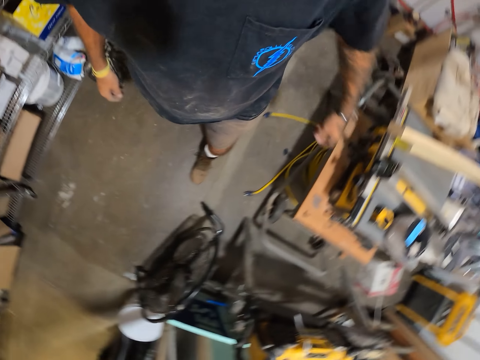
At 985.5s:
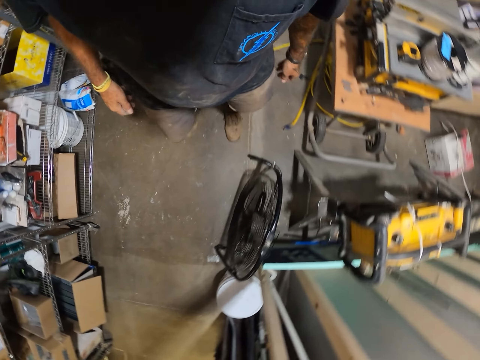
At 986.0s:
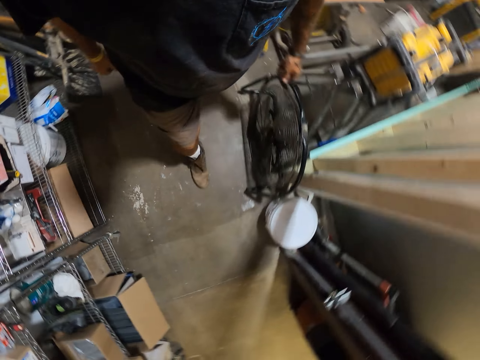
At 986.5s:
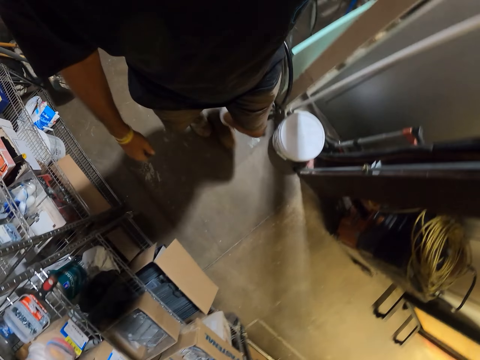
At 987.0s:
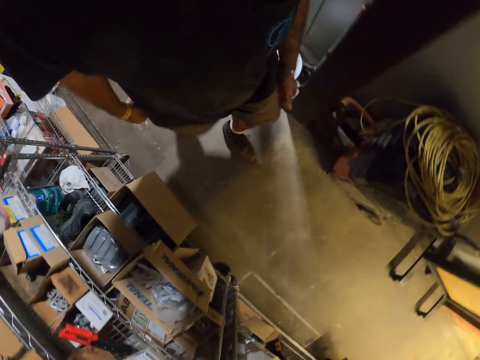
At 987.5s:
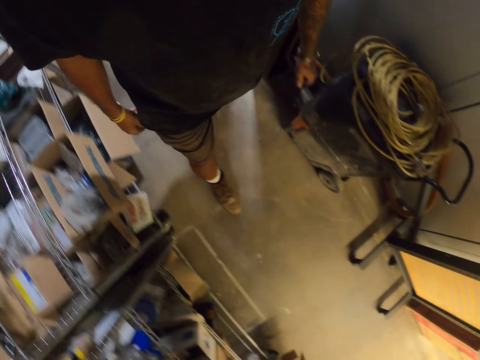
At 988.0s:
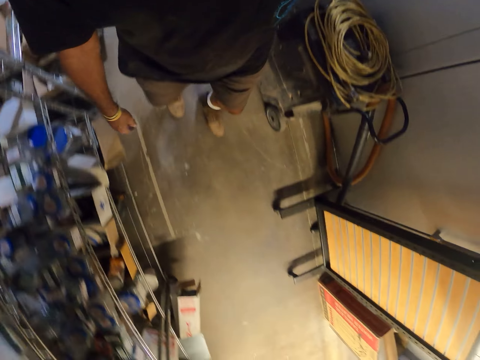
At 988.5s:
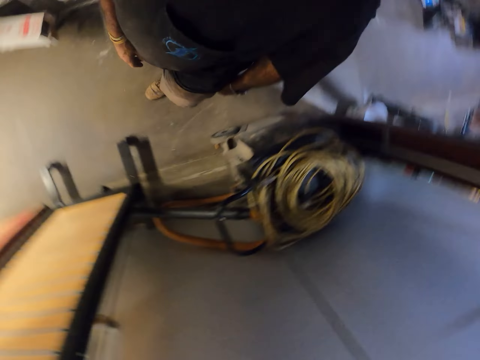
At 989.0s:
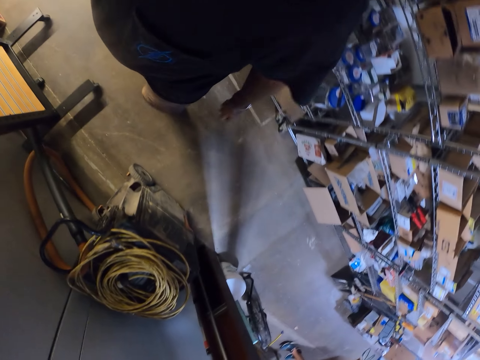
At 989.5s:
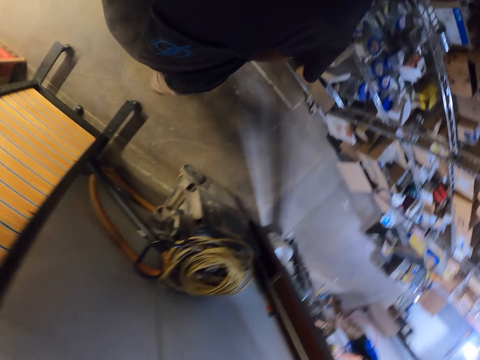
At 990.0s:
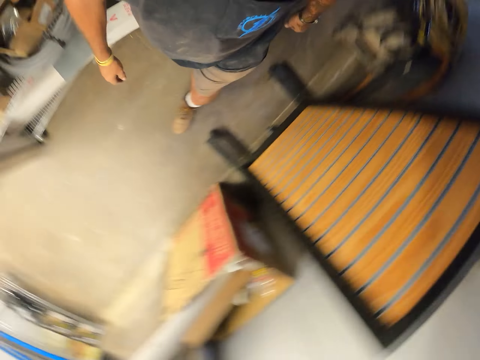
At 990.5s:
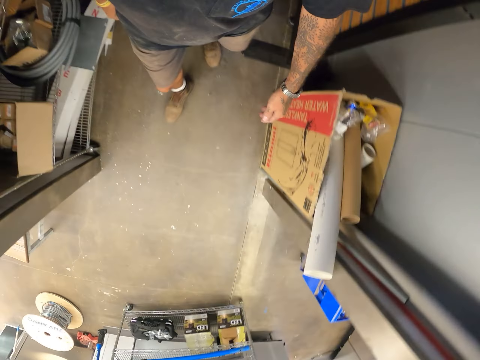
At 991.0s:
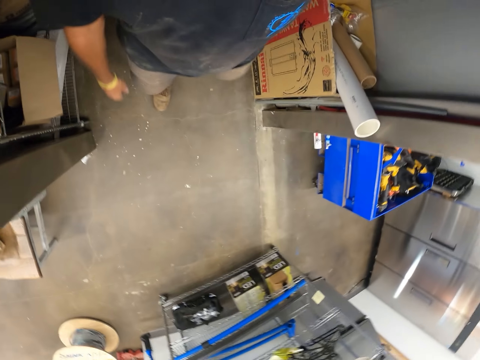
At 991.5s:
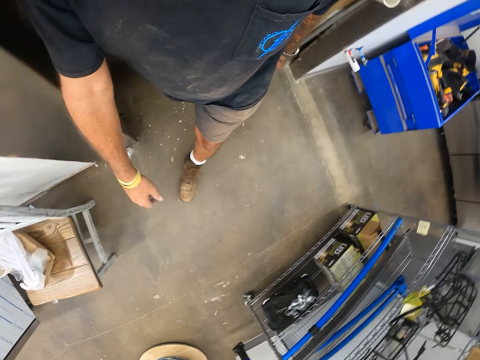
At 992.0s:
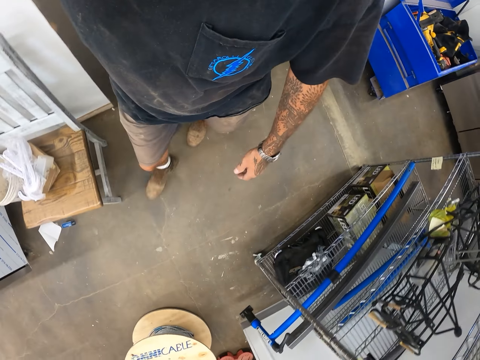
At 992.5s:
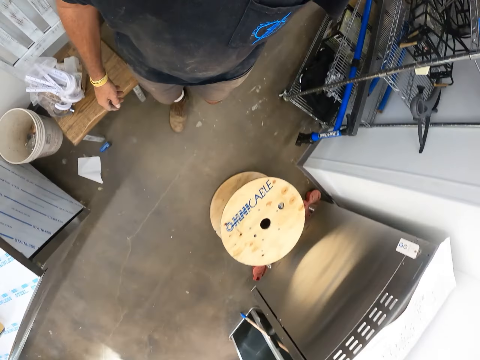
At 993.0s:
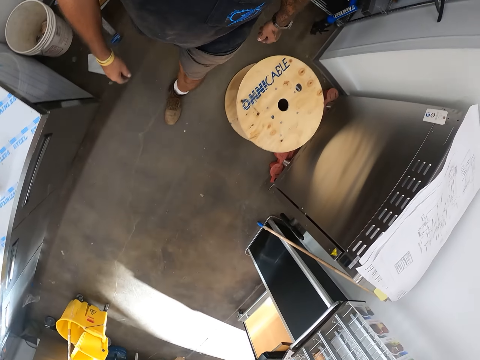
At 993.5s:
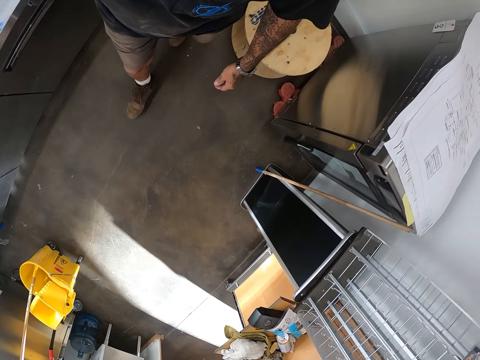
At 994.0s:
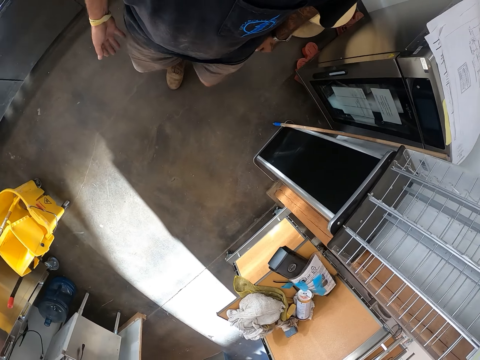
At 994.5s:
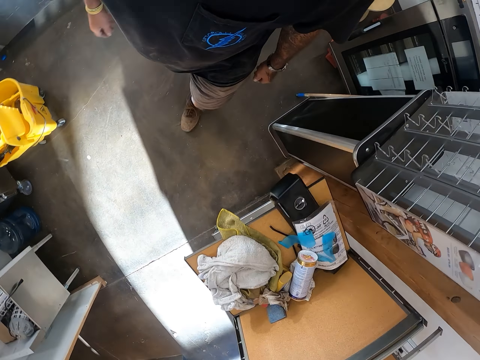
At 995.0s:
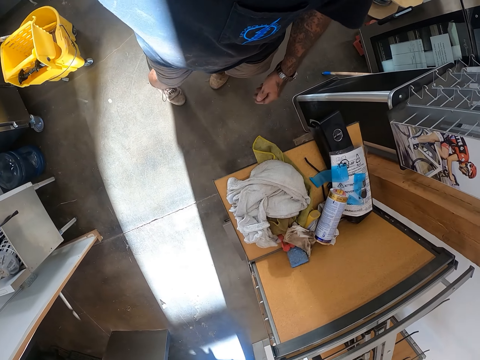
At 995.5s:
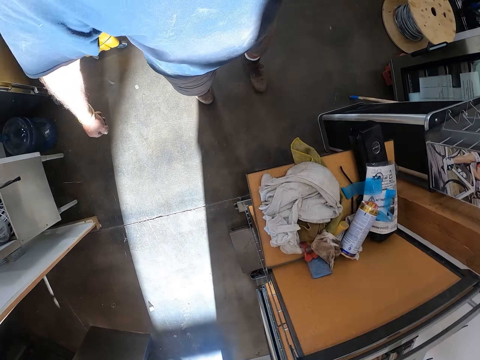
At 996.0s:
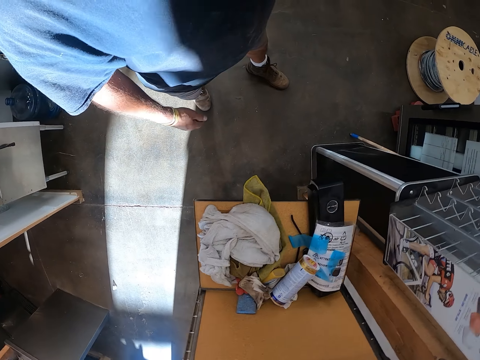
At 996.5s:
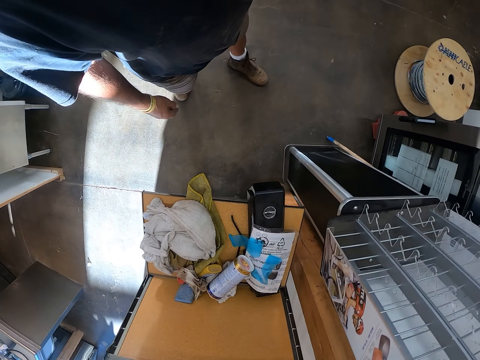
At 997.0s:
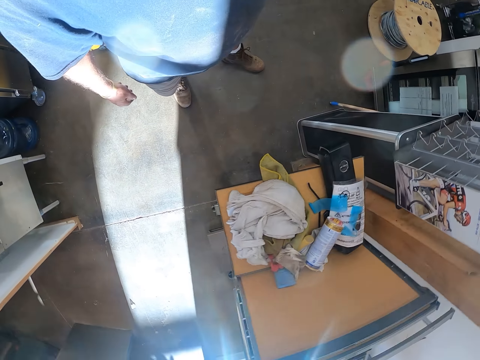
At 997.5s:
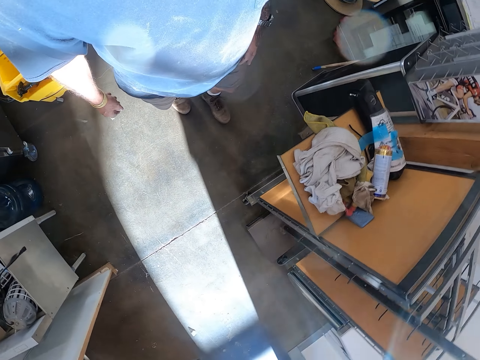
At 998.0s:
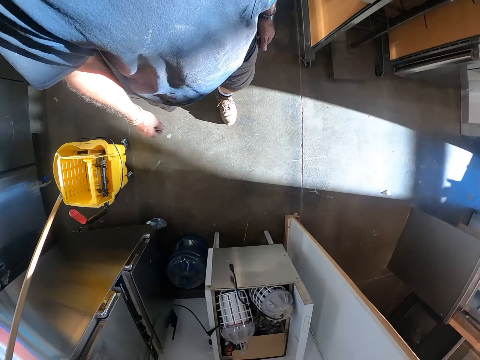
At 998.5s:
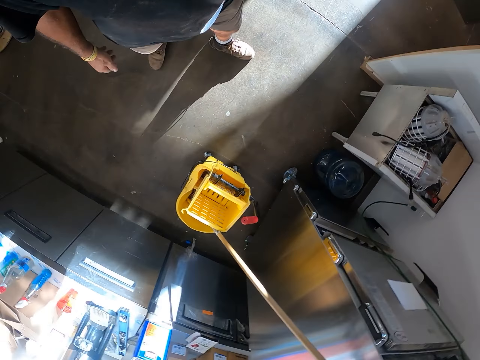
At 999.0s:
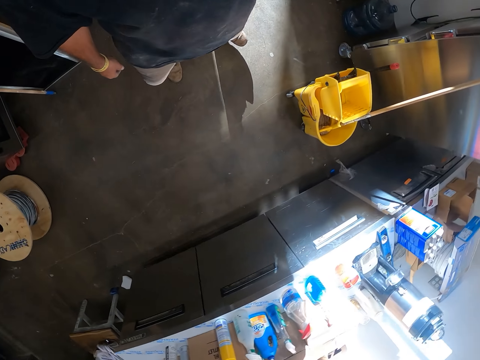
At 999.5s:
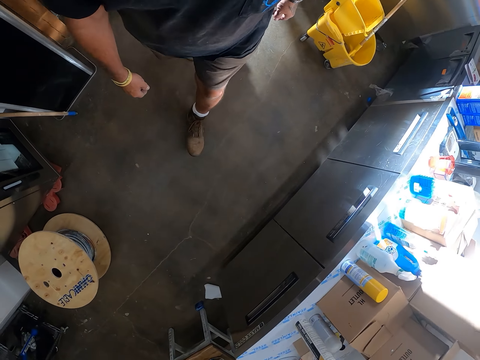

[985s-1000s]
The camera wearer walks around.

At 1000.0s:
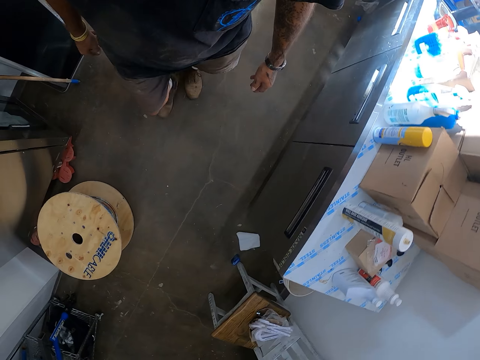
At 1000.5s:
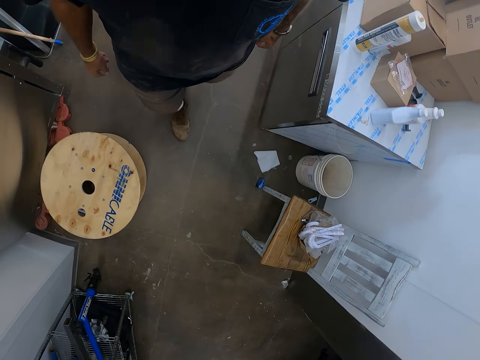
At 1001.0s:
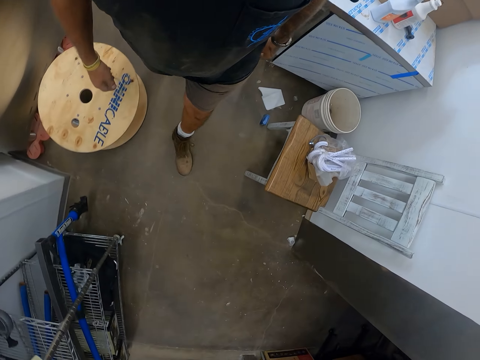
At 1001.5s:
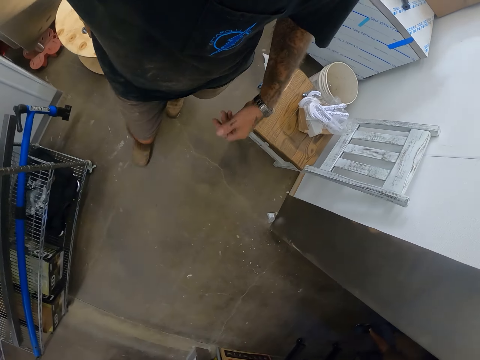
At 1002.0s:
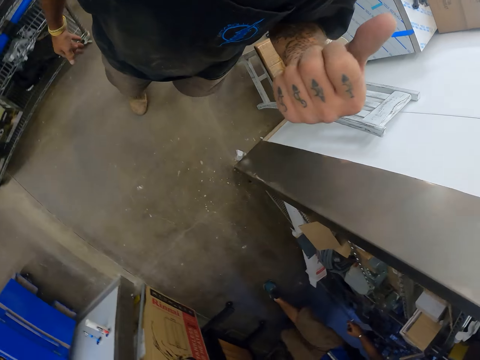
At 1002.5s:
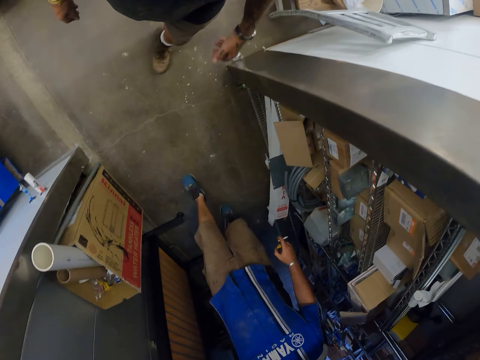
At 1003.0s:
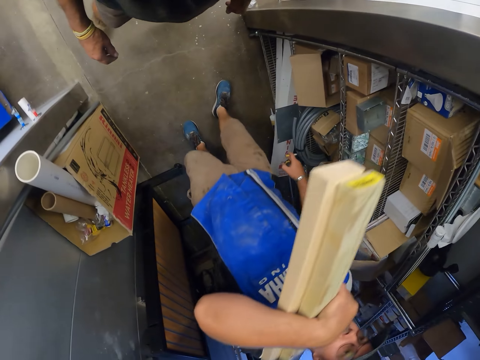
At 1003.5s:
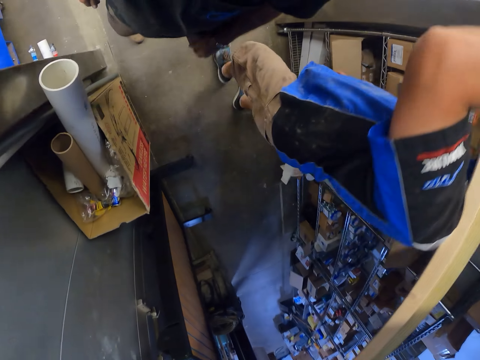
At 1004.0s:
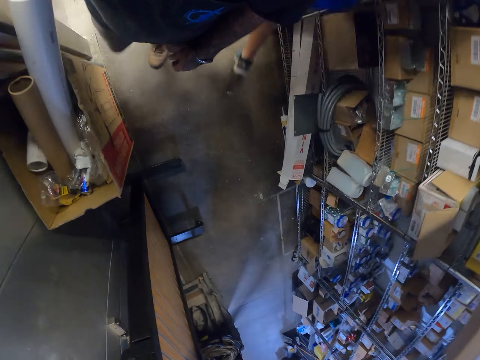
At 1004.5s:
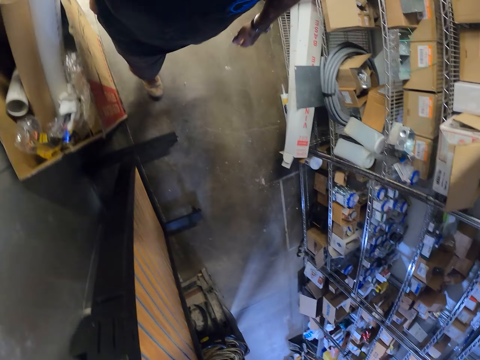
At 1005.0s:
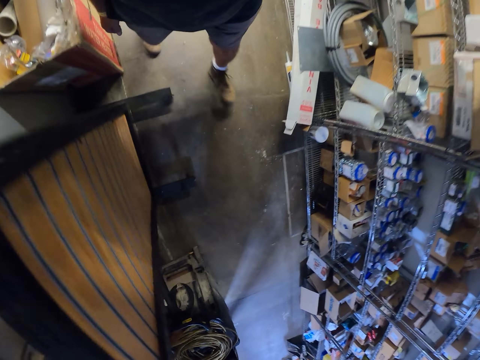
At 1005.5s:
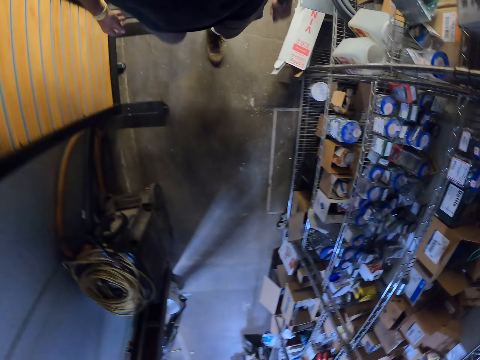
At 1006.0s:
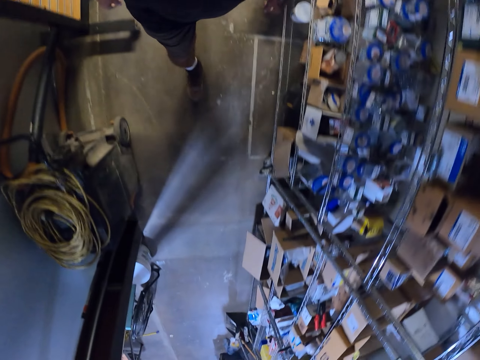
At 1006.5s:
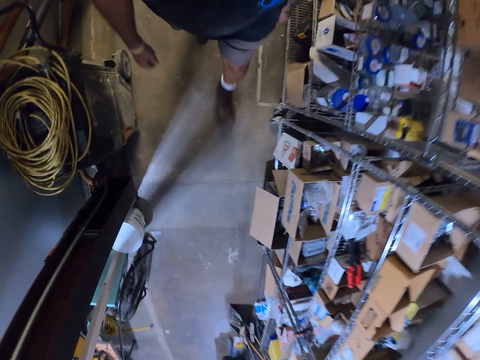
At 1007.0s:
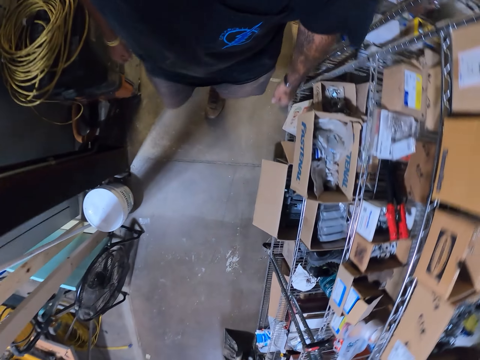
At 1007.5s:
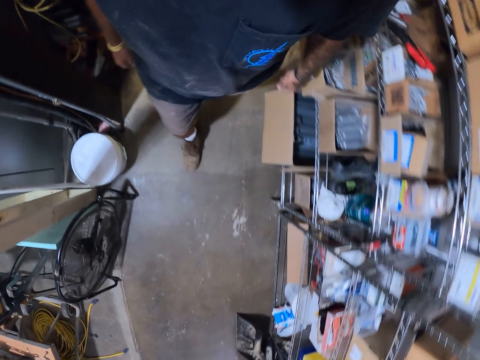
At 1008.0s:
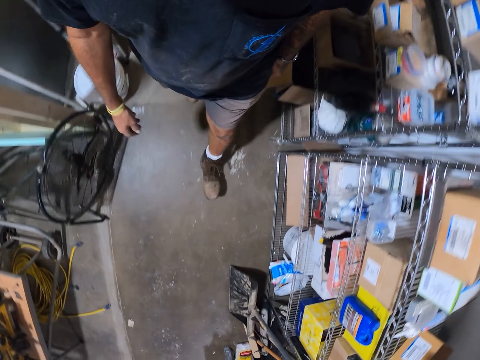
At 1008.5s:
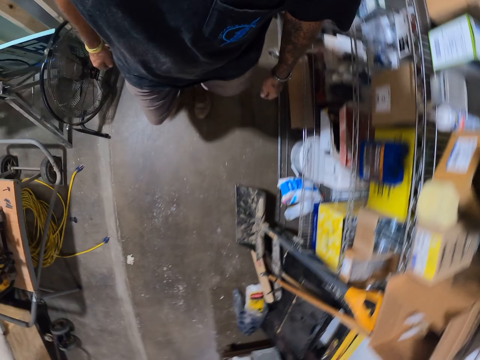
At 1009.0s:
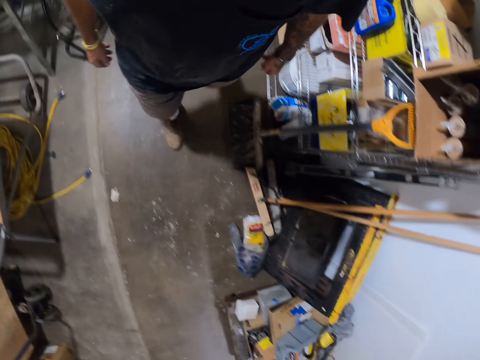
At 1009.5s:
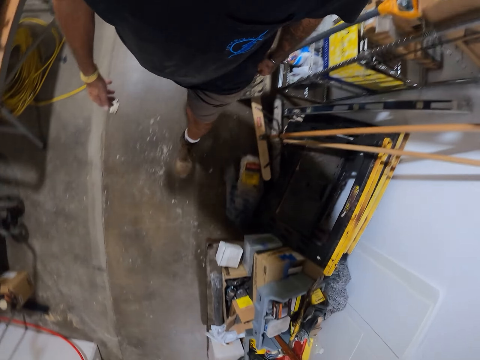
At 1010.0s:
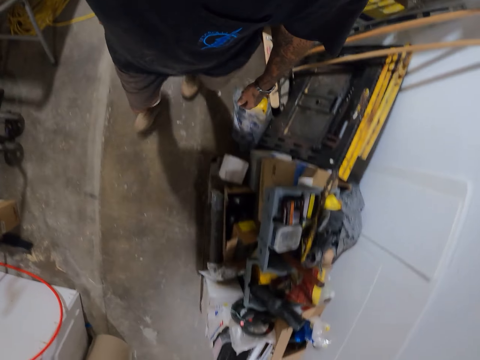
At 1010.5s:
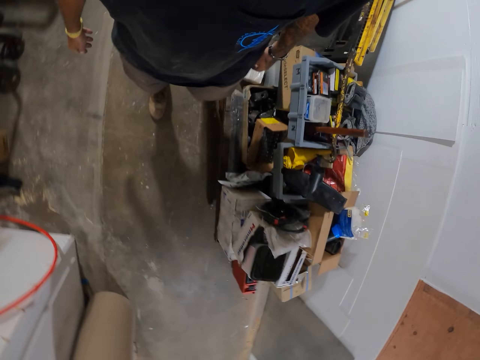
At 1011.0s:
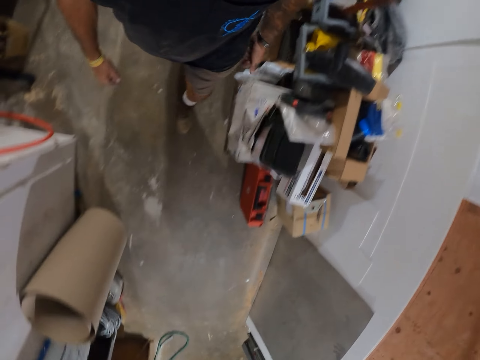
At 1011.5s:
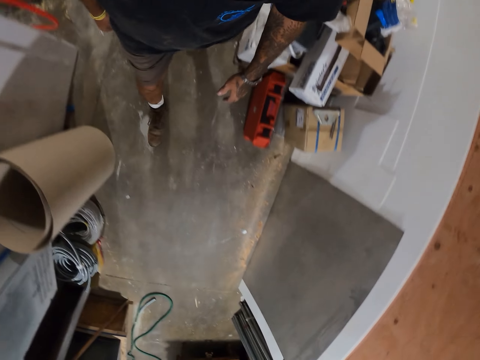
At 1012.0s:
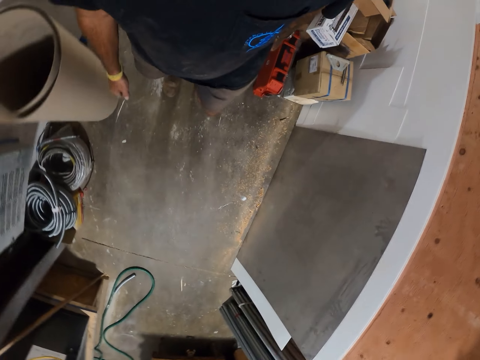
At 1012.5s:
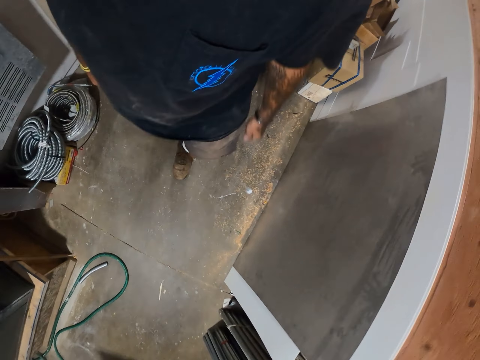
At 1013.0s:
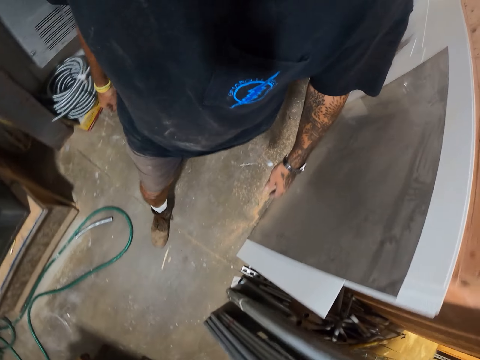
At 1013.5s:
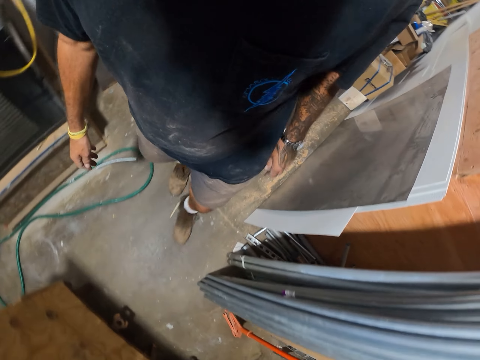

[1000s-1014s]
The camera wearer points around. A man walks around.
